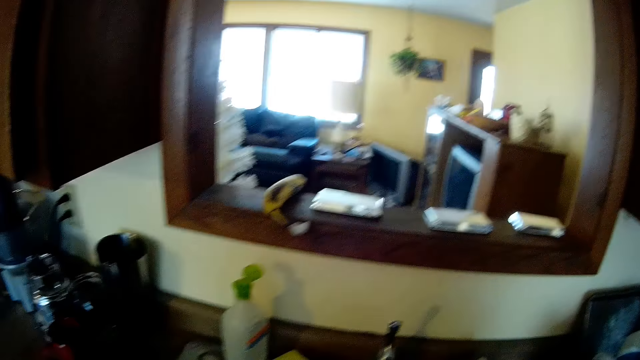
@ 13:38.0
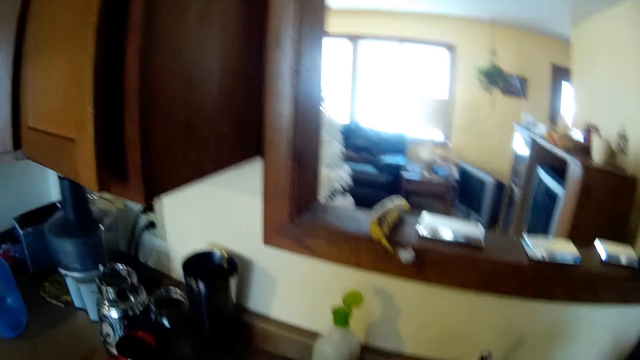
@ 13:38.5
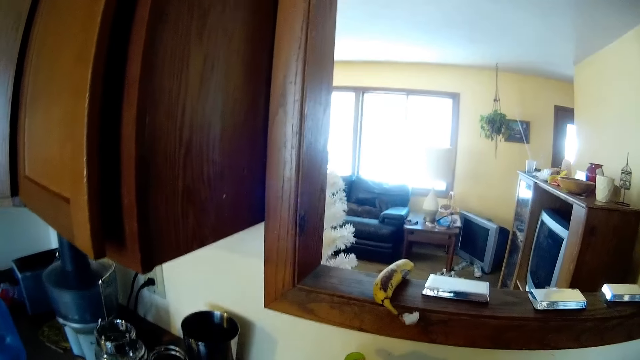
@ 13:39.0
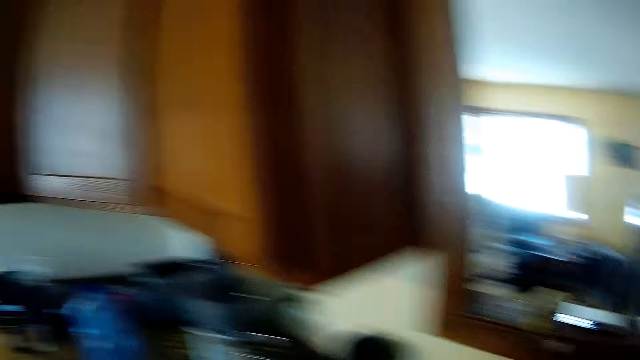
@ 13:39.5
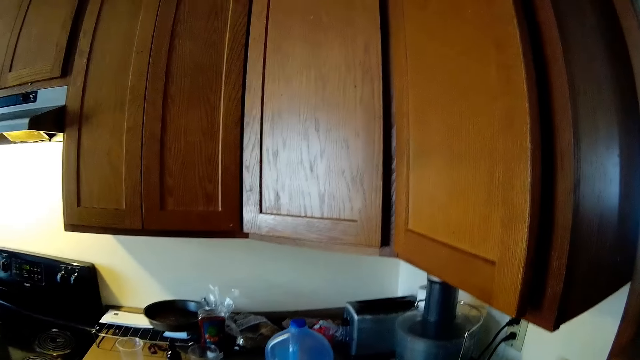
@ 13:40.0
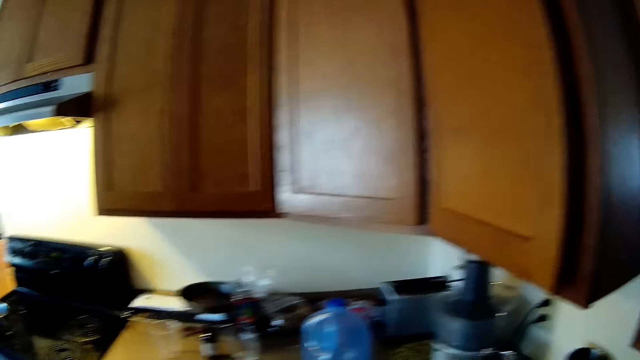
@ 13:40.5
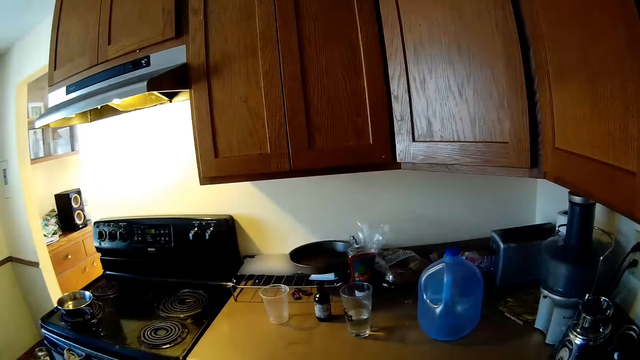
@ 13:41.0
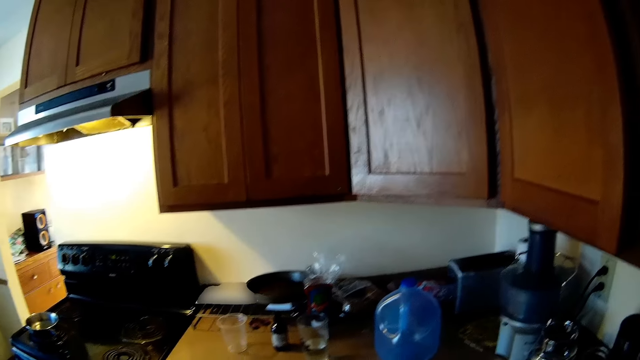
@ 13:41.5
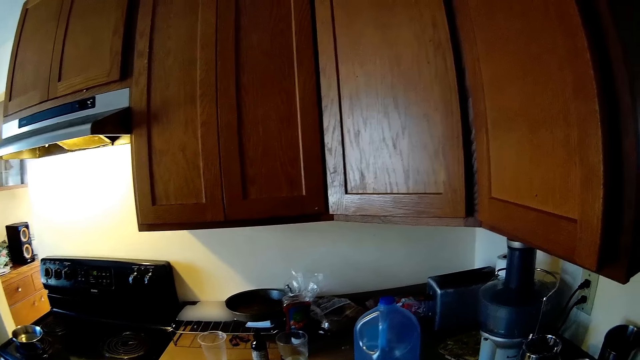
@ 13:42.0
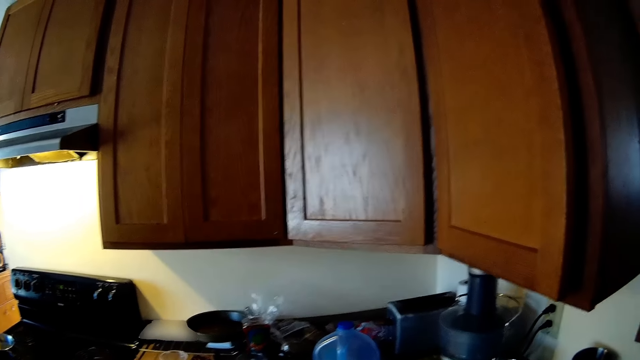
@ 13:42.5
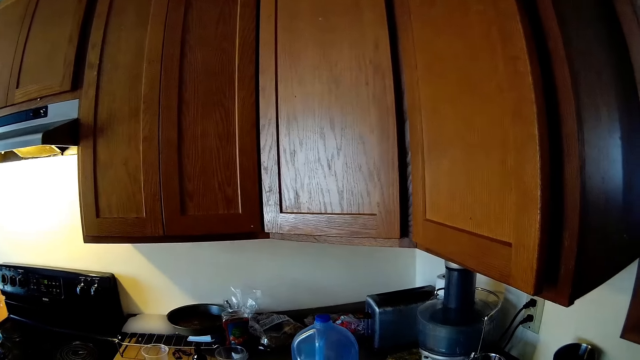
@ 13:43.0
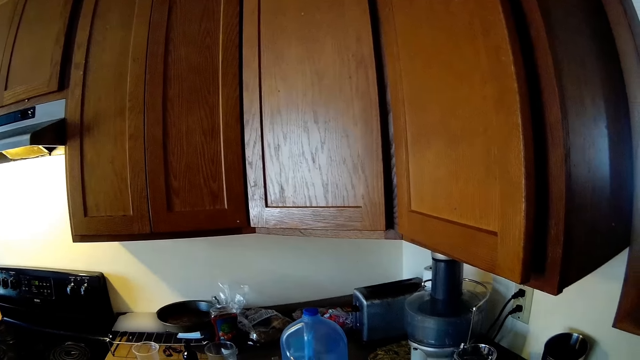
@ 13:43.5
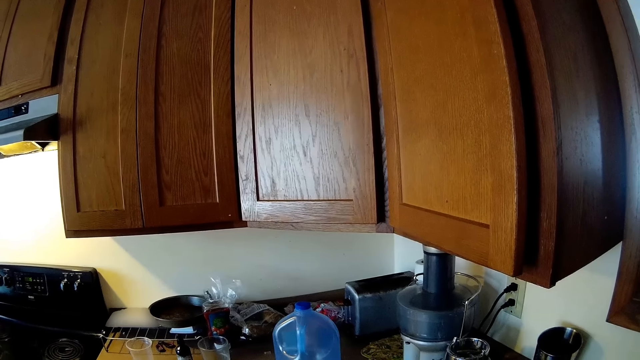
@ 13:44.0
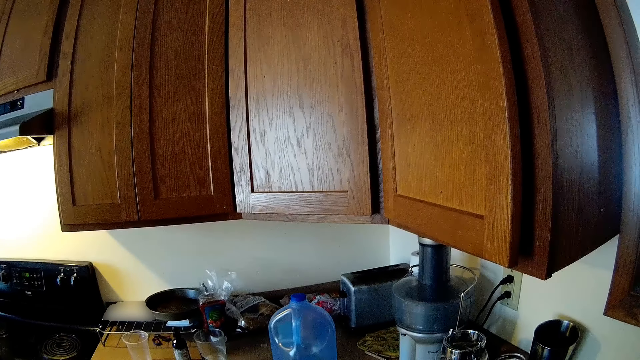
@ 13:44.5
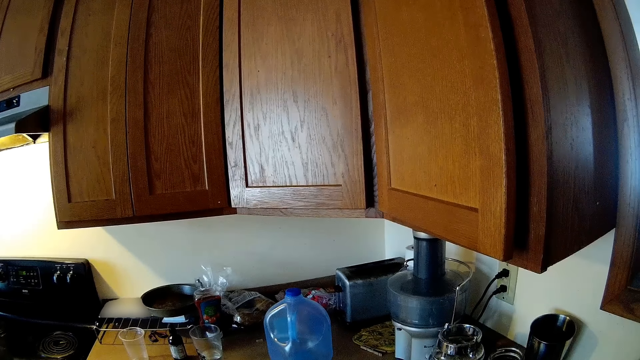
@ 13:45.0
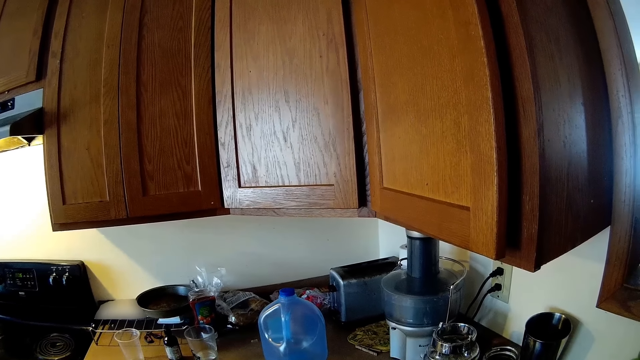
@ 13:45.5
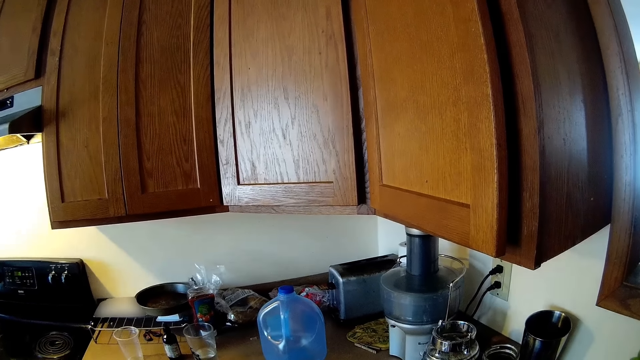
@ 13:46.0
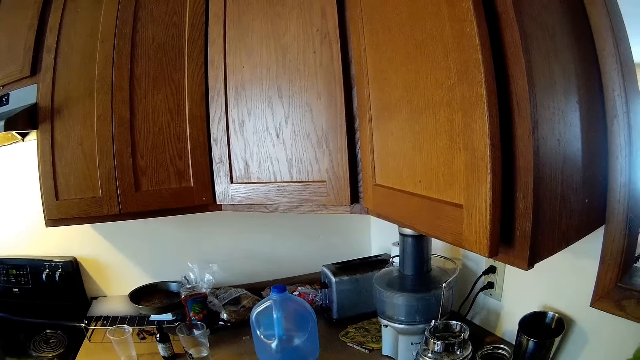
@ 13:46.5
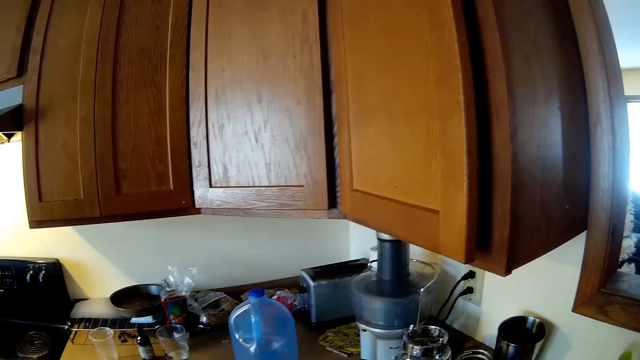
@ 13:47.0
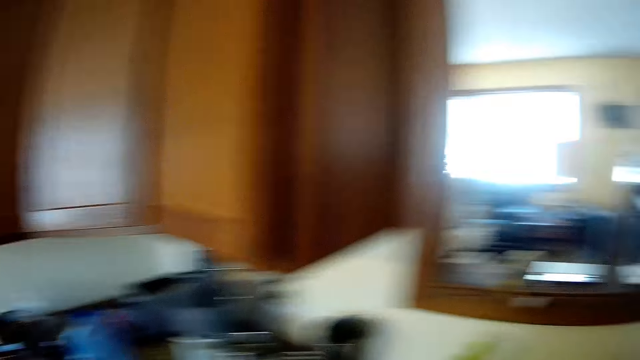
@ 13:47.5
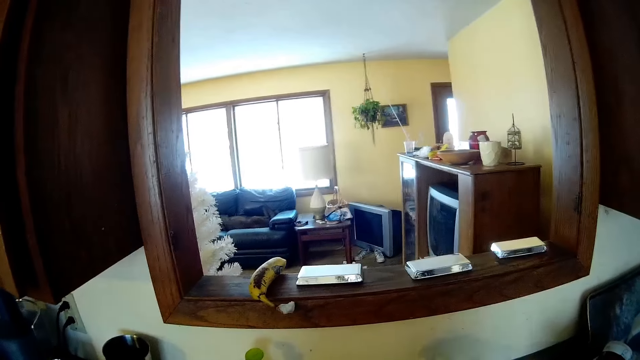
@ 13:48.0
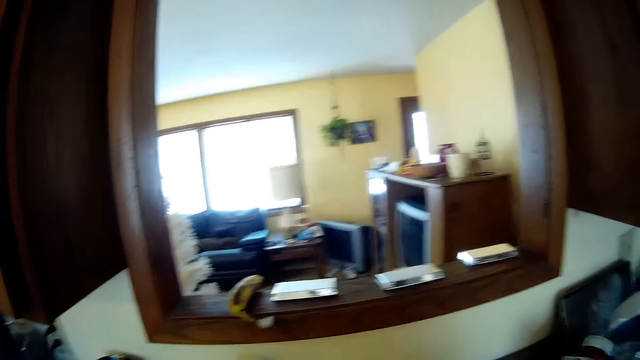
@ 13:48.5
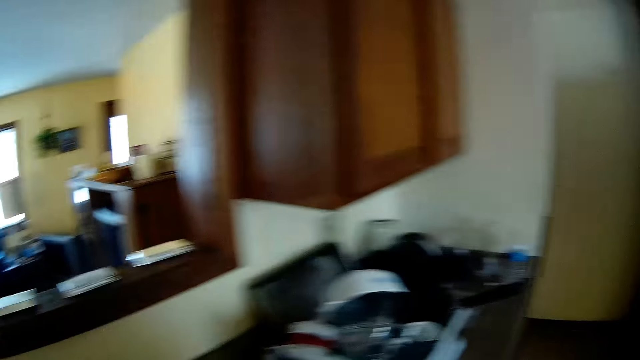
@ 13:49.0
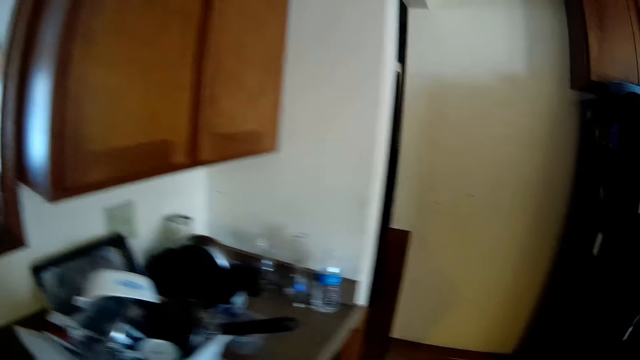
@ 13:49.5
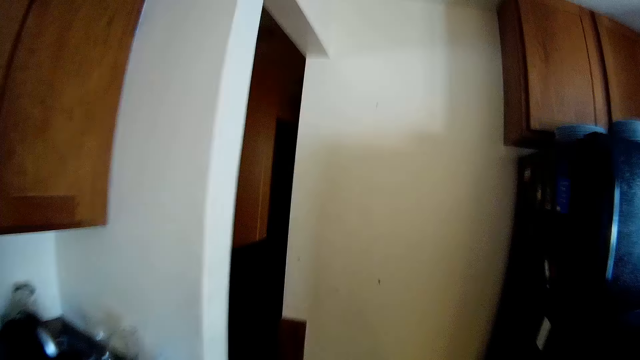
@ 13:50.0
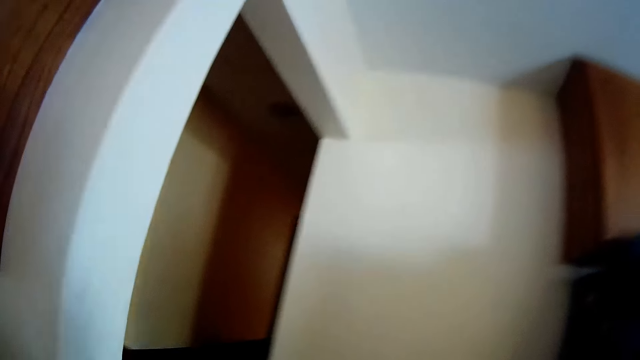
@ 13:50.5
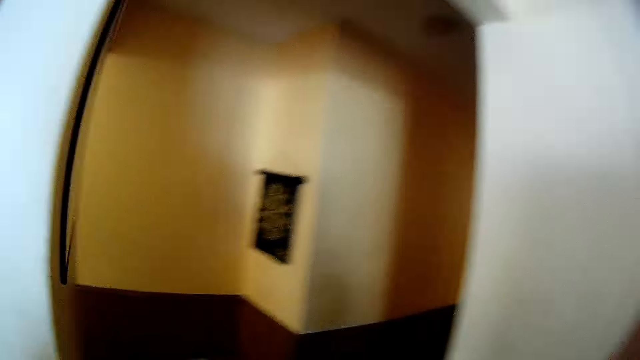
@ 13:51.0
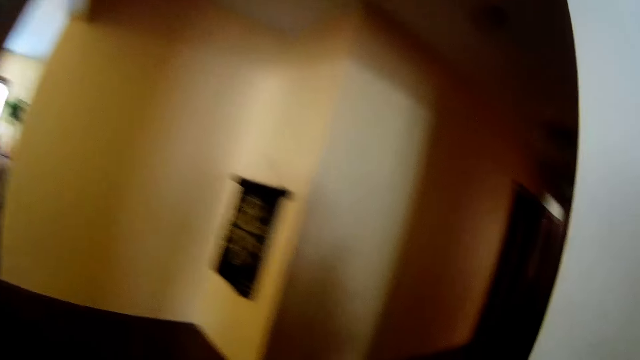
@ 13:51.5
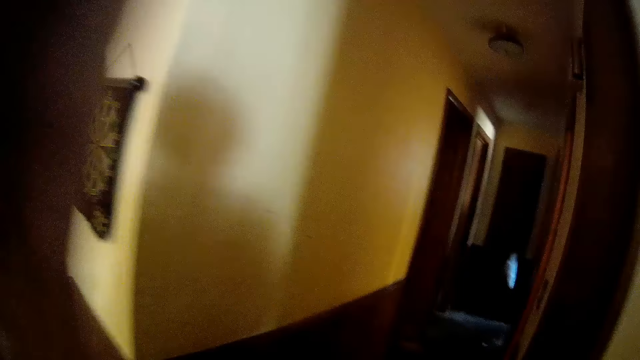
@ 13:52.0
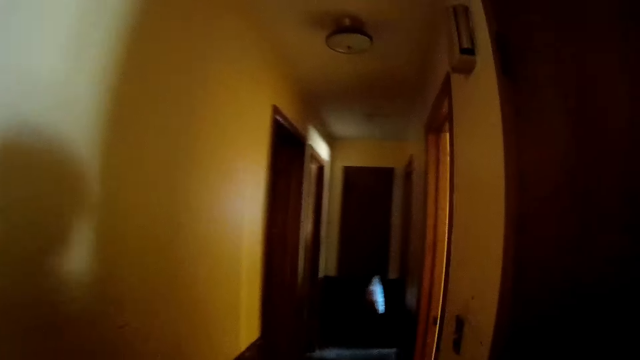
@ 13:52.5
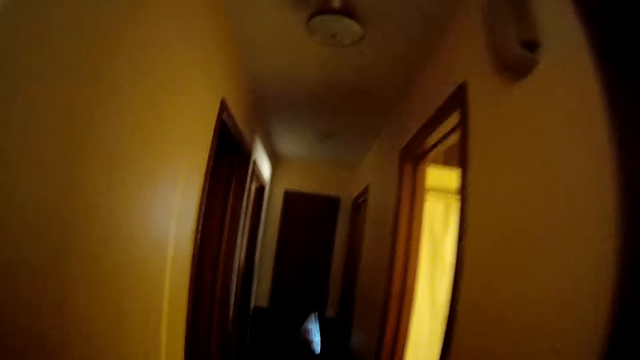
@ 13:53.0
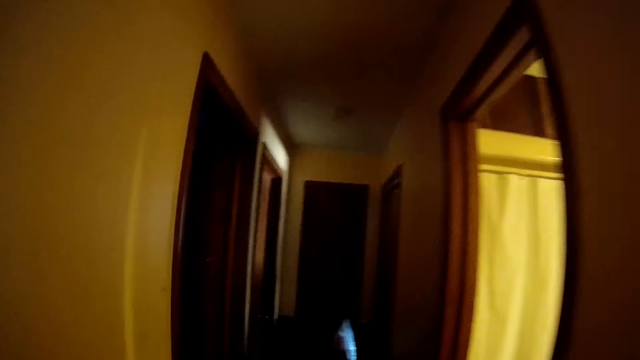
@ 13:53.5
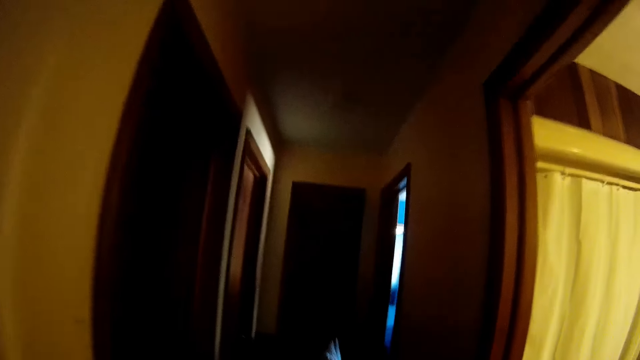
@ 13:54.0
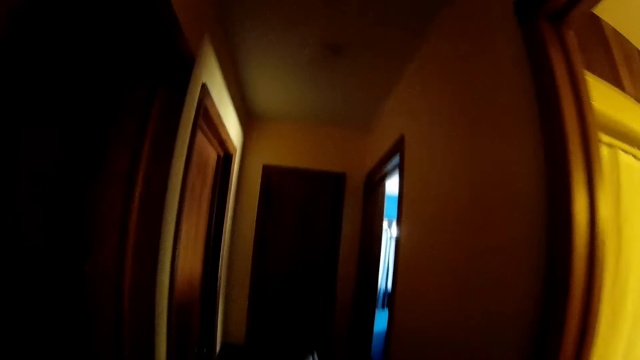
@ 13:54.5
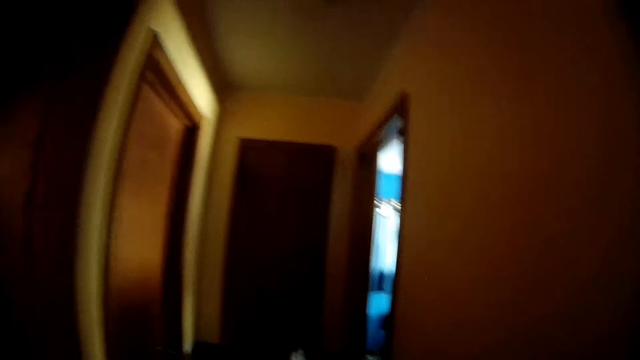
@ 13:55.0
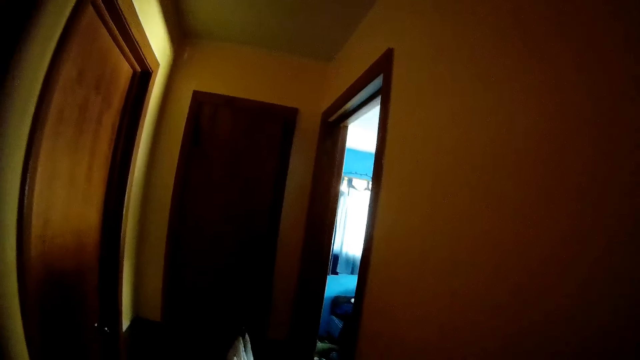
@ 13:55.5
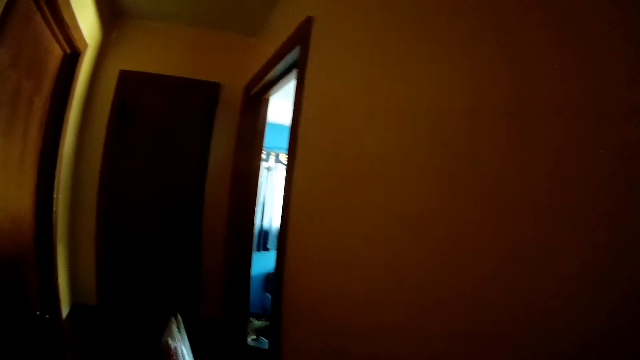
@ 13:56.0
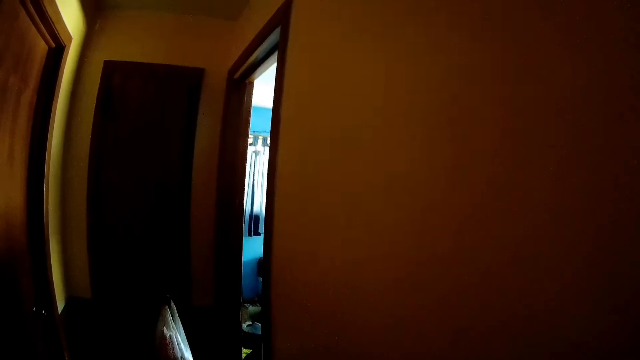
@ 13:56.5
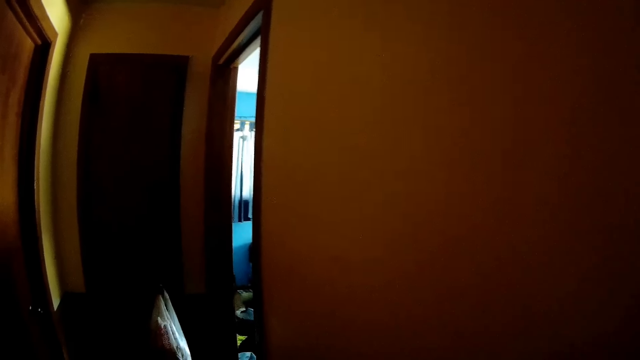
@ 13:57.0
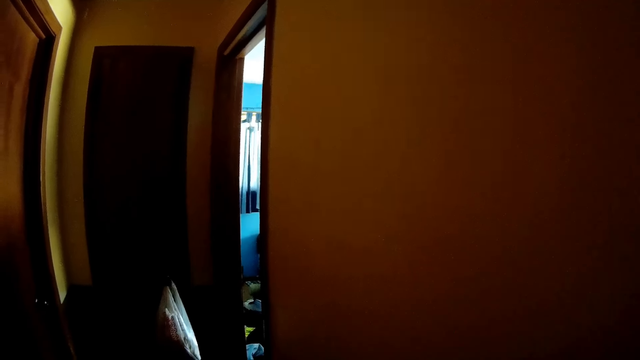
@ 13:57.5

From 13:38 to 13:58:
The camera wearer walks out of the kitchen. They walk through a hallway in the apartment.
